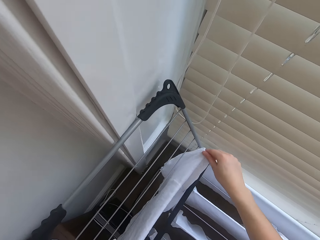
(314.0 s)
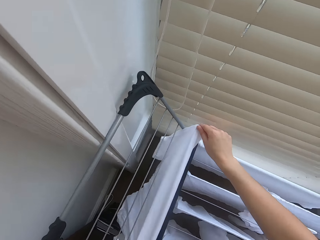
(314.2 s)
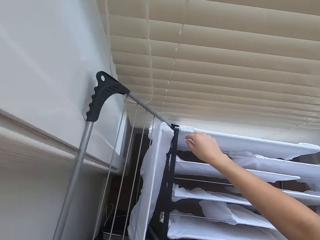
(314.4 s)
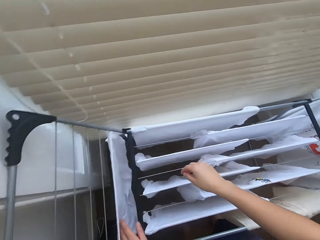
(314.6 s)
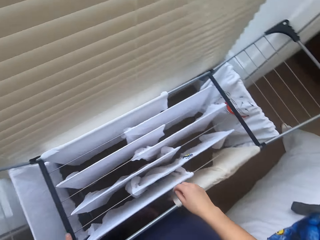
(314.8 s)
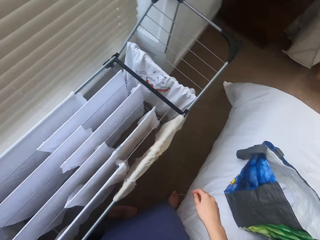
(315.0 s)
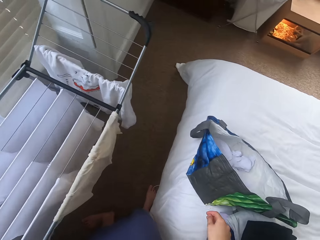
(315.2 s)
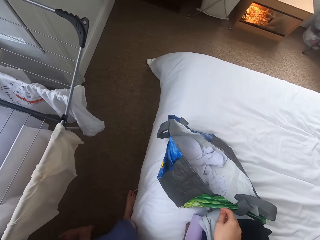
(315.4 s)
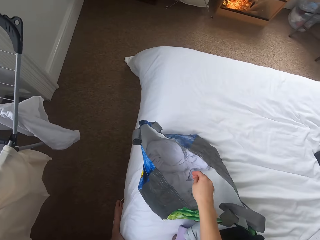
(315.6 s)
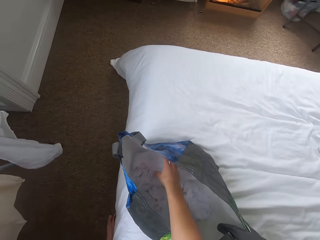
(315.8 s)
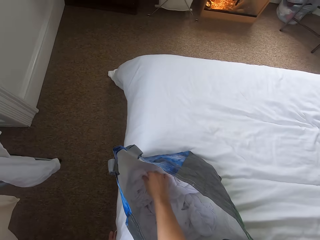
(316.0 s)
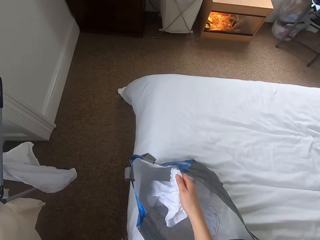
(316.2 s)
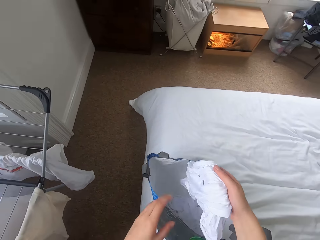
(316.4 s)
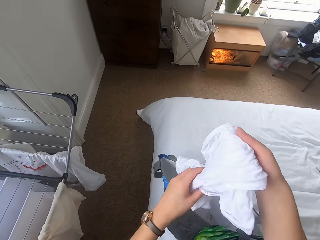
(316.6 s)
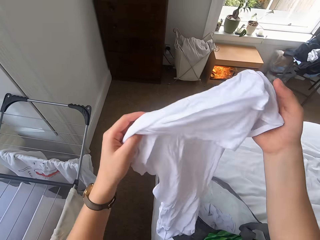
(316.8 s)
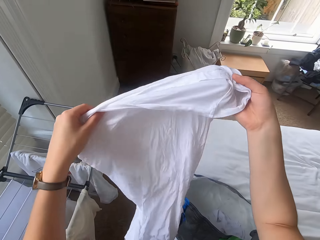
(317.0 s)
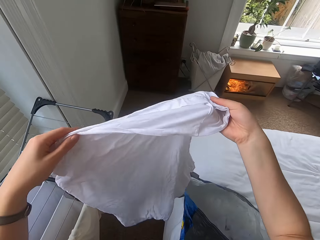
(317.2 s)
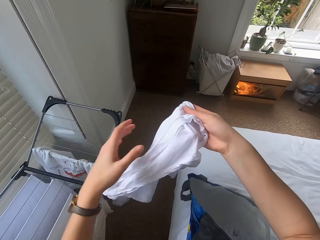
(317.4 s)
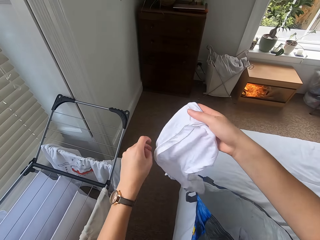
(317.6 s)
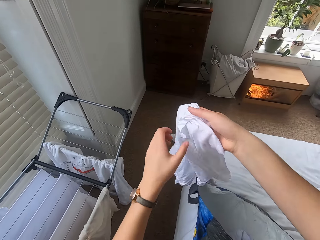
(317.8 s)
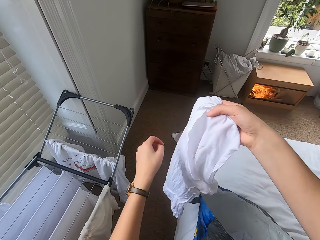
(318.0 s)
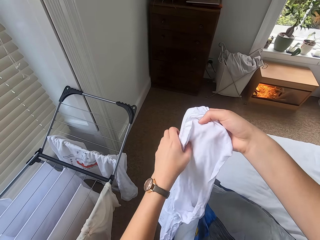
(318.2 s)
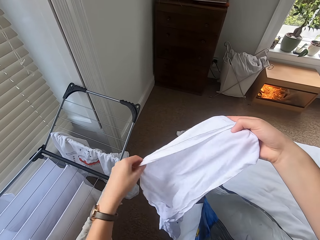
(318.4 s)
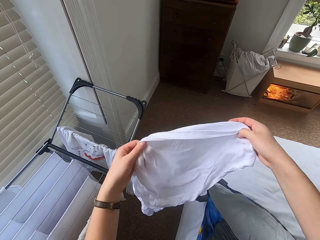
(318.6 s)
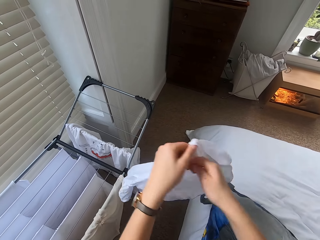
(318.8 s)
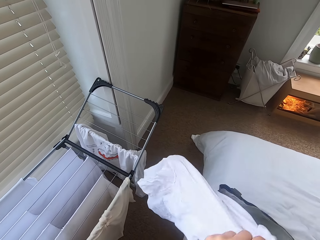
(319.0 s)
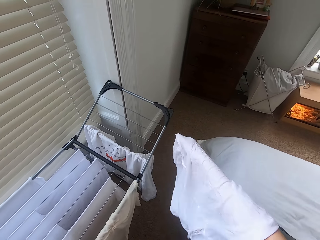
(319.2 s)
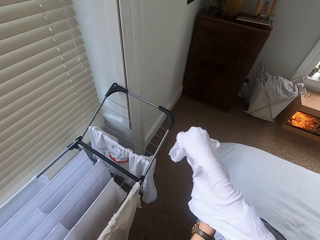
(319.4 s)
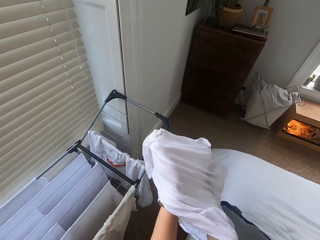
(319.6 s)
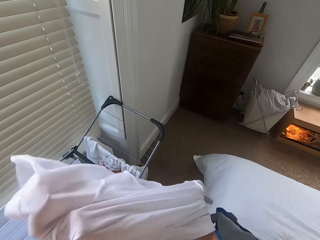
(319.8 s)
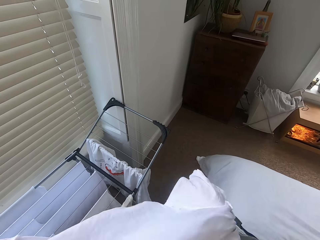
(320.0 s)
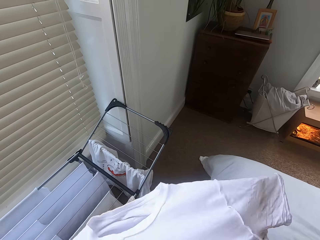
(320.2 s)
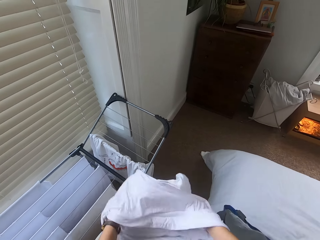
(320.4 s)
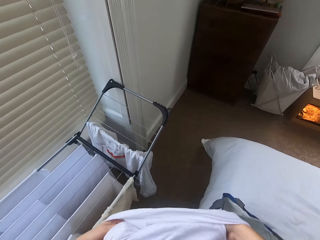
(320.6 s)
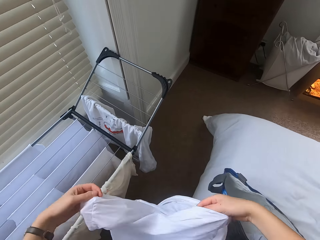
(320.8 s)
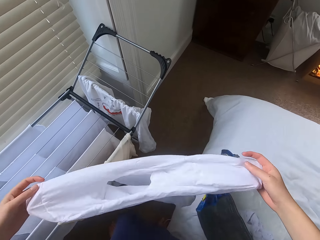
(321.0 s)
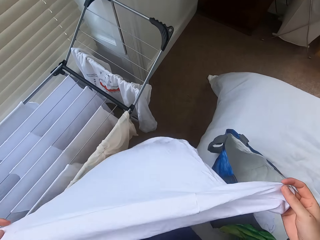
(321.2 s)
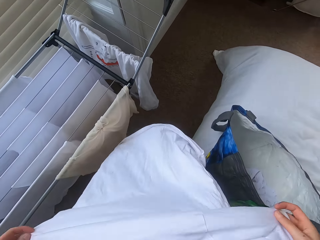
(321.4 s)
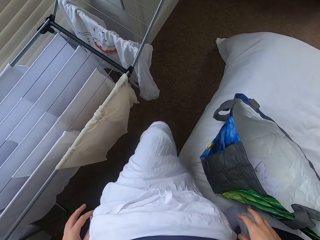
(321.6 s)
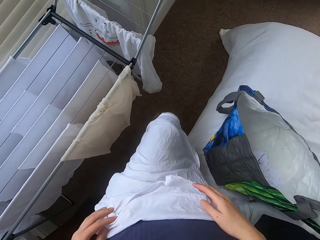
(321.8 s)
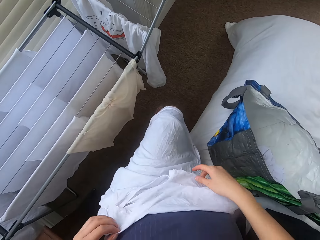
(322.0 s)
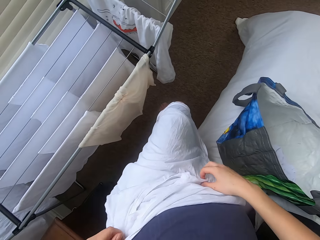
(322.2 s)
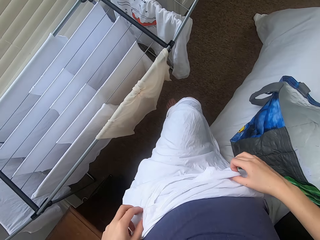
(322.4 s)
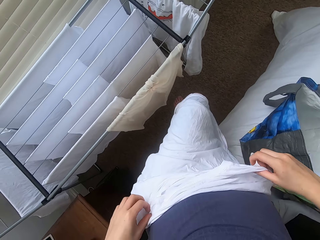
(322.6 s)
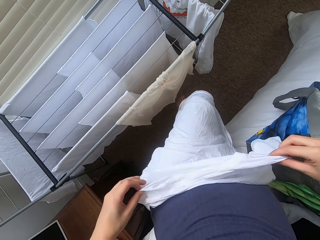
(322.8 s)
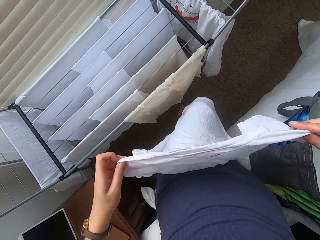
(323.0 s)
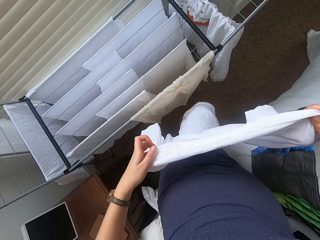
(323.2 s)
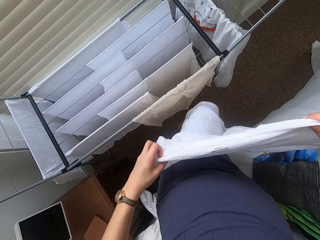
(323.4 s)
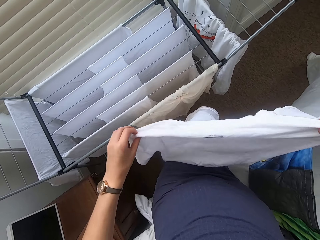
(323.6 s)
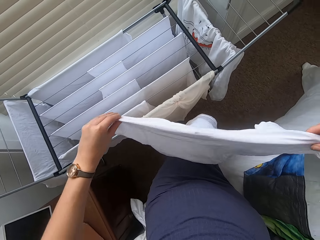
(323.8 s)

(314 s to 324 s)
The camera wearer picks the cloth.

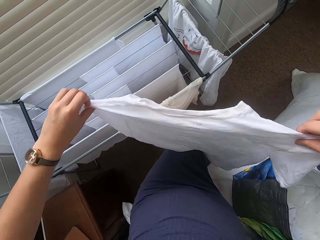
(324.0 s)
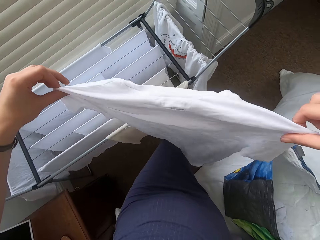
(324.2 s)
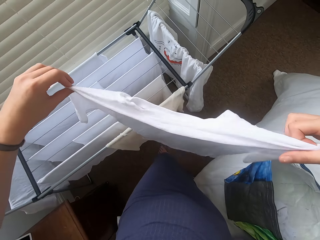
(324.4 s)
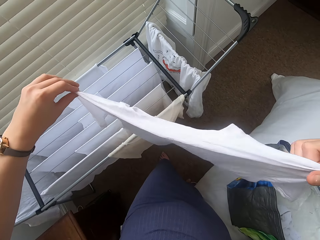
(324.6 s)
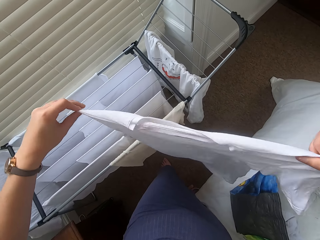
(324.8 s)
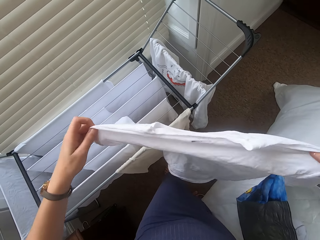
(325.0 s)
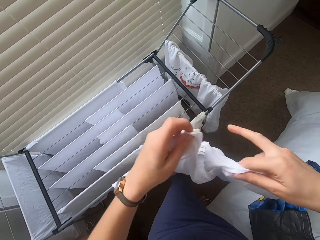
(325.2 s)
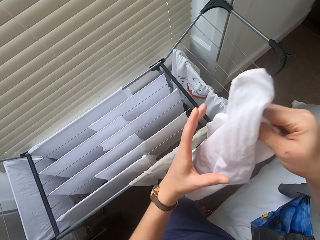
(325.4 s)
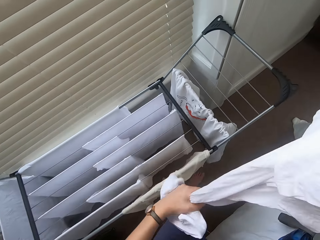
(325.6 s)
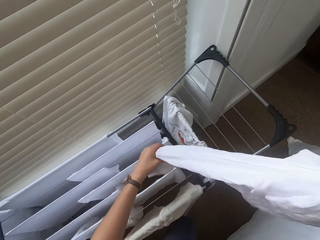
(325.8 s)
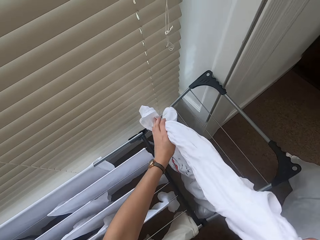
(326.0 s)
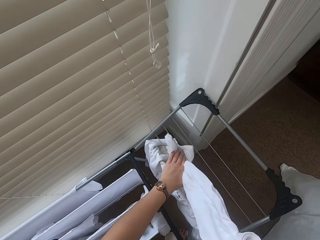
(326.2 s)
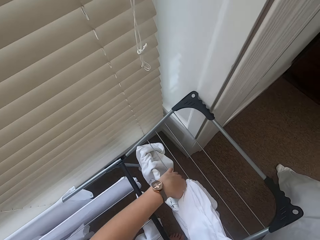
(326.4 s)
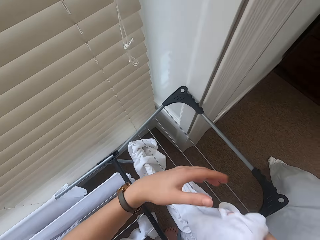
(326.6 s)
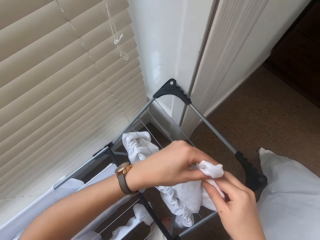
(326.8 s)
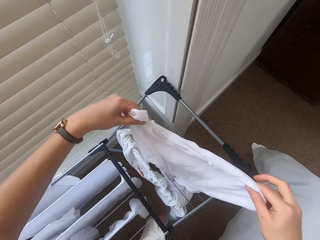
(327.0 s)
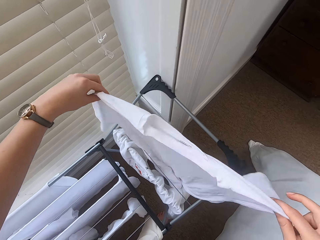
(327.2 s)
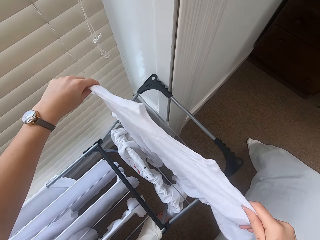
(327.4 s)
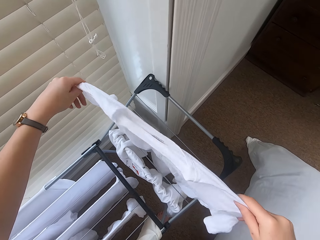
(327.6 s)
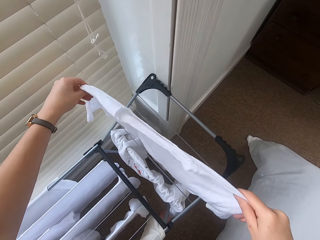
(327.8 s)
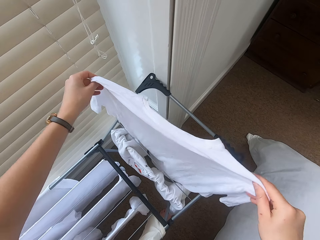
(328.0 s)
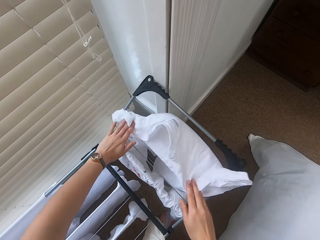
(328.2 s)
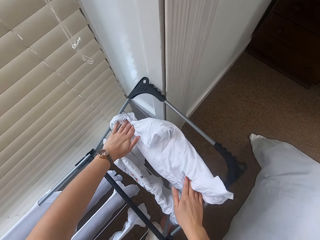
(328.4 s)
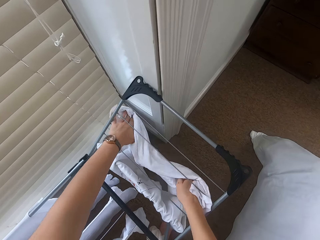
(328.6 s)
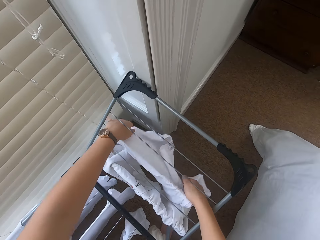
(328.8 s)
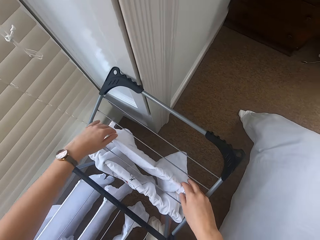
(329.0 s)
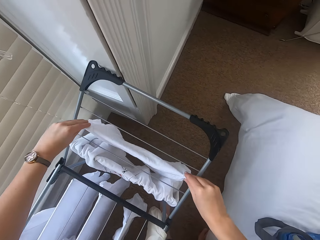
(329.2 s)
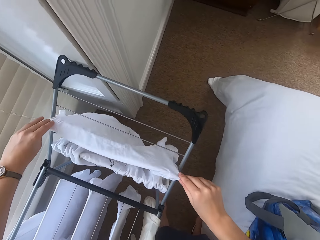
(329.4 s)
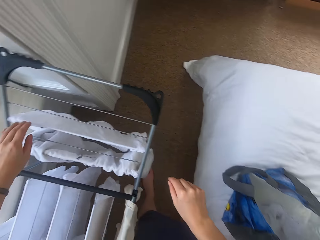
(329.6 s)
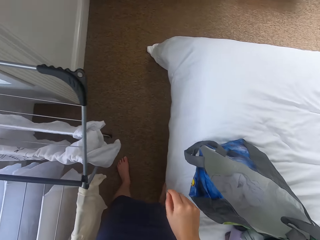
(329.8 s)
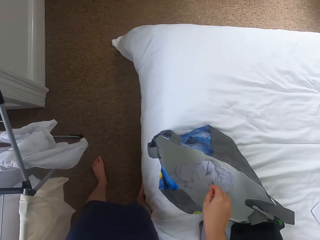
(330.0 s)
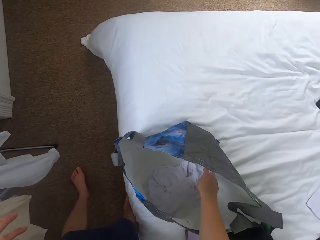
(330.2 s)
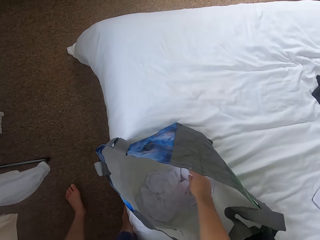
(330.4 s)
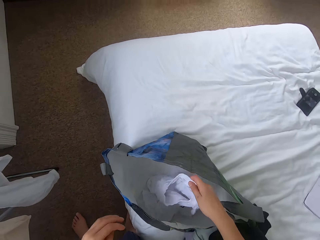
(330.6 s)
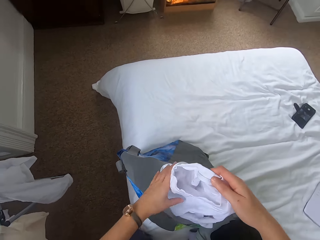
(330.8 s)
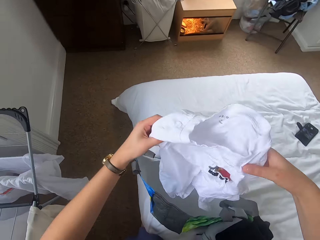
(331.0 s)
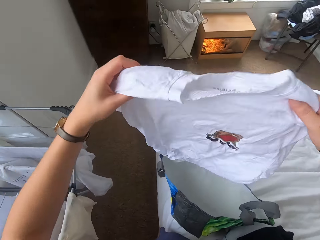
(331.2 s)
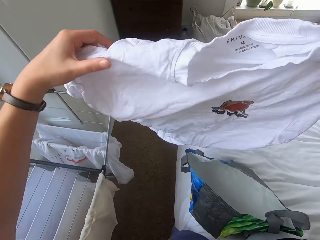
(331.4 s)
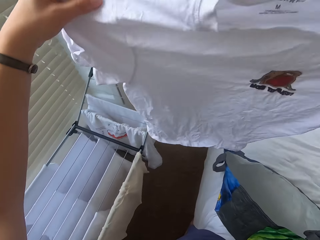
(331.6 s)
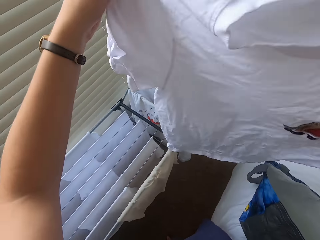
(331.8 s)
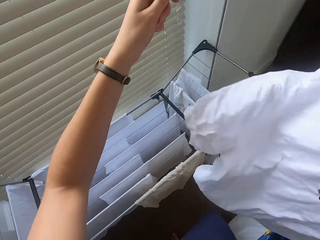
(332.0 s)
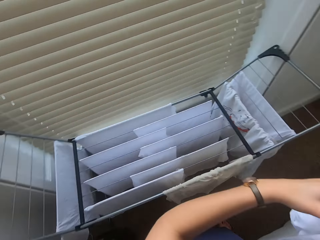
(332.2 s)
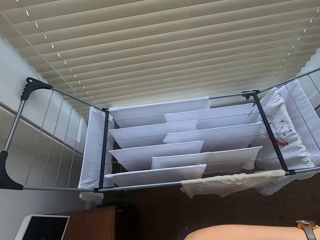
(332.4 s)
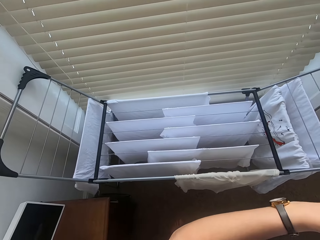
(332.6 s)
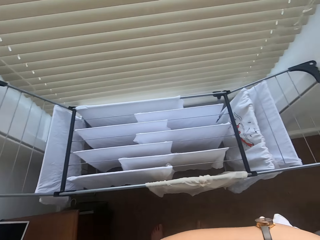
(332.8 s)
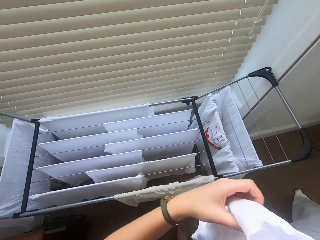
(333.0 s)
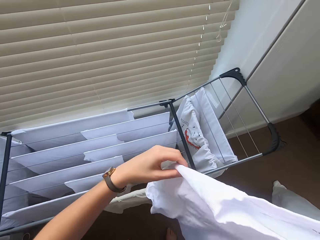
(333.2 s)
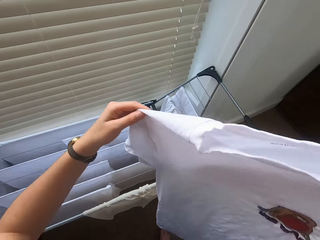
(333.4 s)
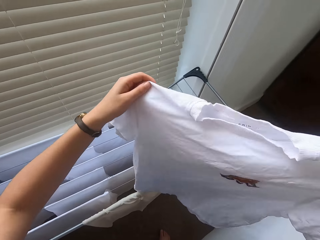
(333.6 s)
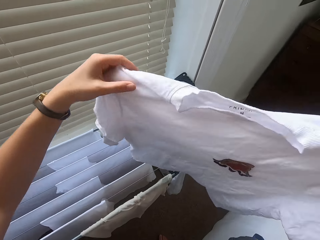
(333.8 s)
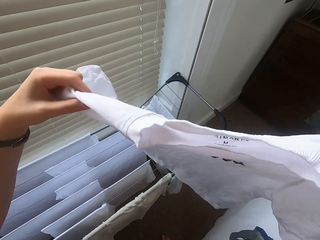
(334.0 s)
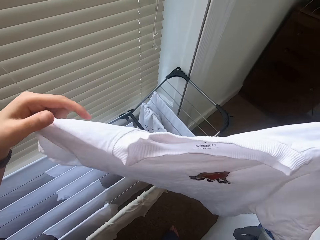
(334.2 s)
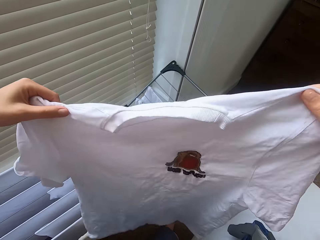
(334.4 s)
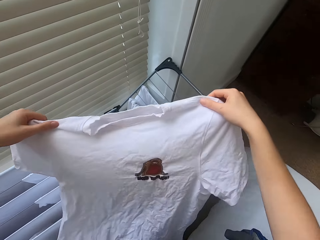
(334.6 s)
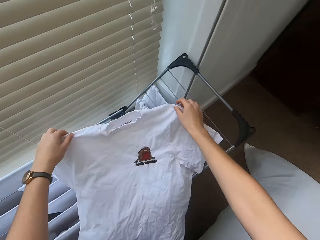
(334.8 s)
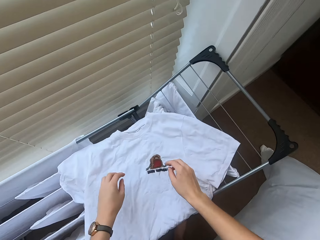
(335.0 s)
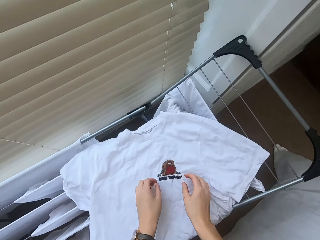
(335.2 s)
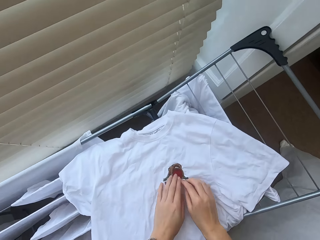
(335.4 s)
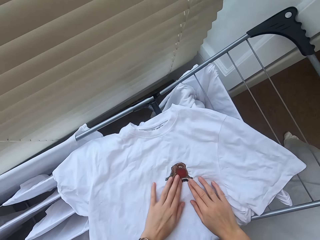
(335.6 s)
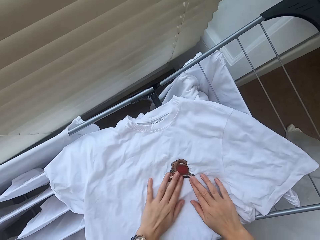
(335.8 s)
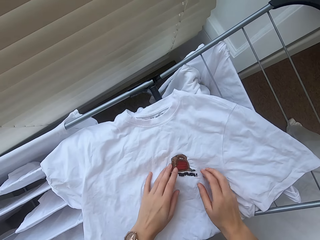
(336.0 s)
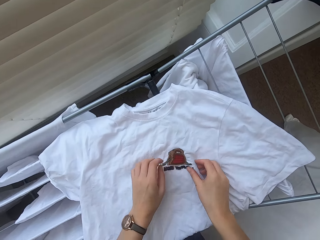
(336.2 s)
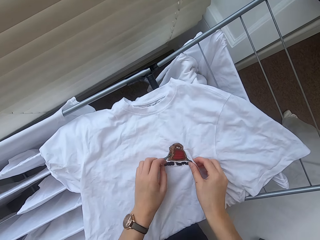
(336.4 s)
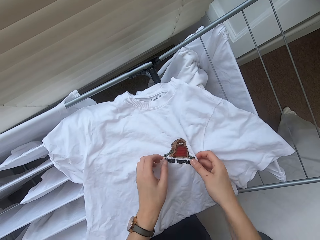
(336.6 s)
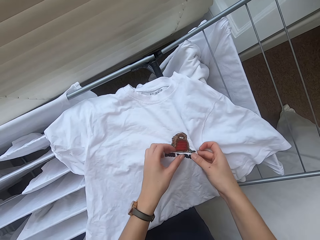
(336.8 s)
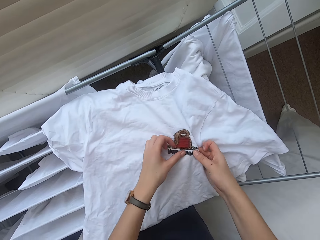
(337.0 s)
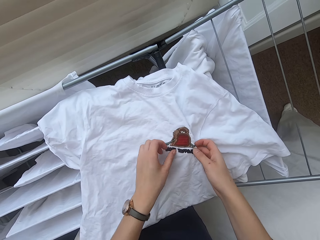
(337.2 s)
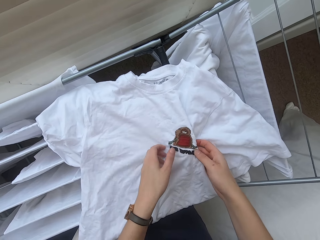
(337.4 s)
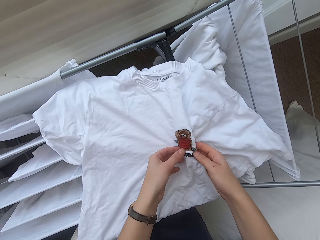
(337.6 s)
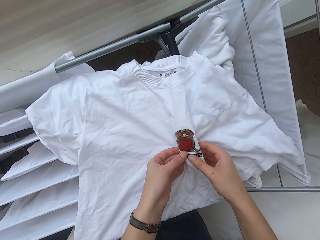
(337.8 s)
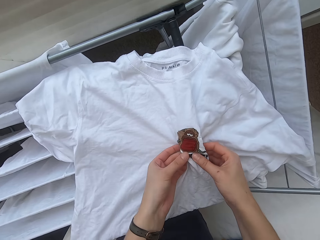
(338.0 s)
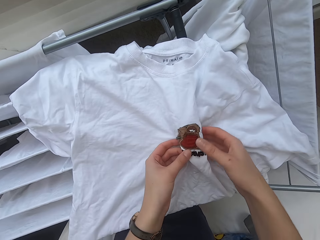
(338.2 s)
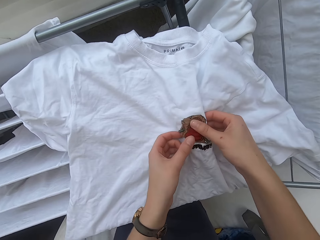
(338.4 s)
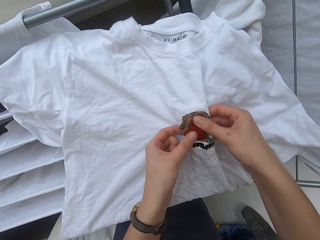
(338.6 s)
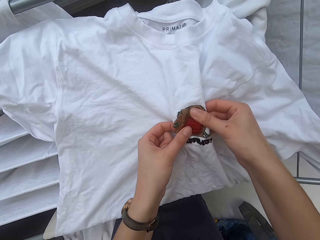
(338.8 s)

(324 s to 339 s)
The camera wearer puts the cloth in the cloth rack. They pick the cloth. They look at the cloth logo. They touch the t-shirt.
